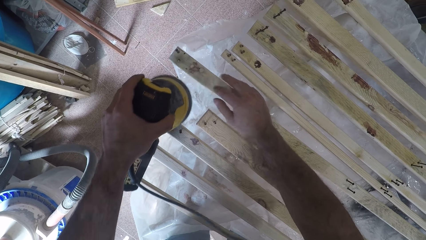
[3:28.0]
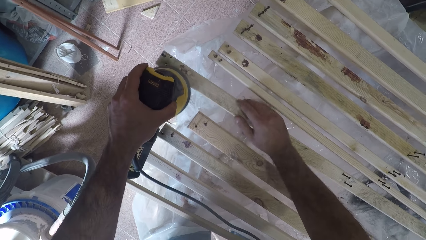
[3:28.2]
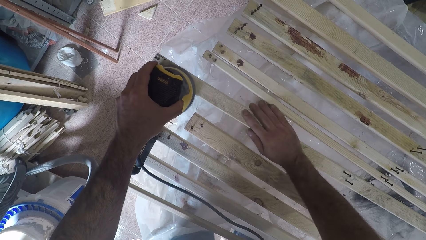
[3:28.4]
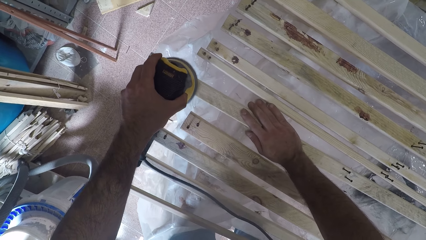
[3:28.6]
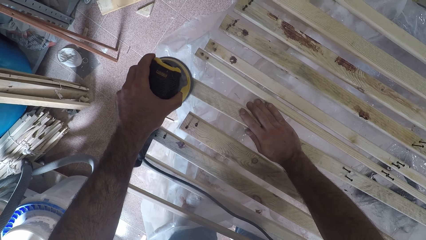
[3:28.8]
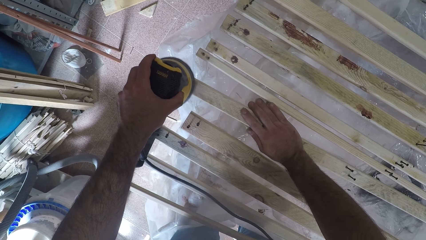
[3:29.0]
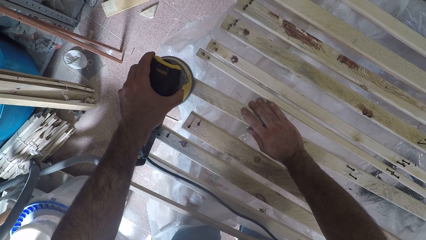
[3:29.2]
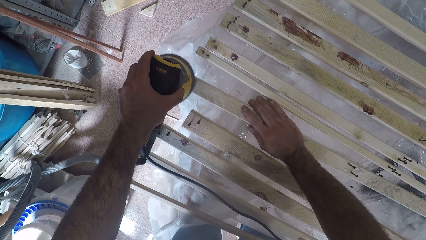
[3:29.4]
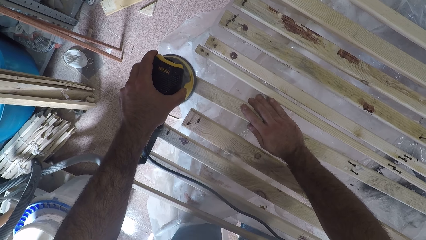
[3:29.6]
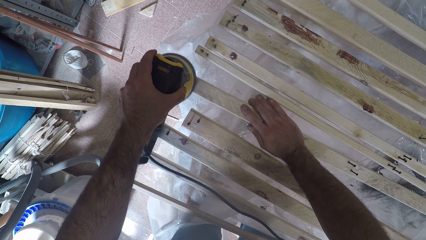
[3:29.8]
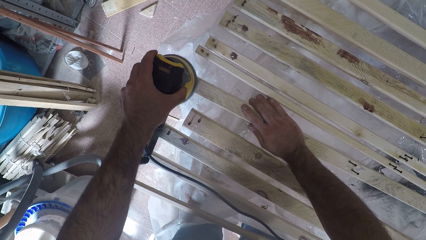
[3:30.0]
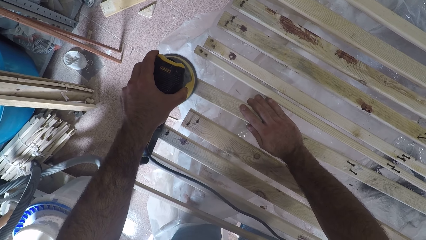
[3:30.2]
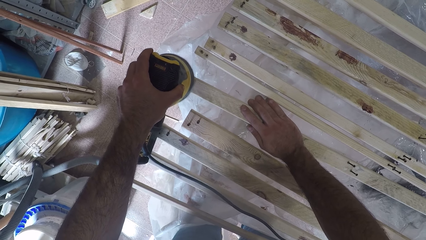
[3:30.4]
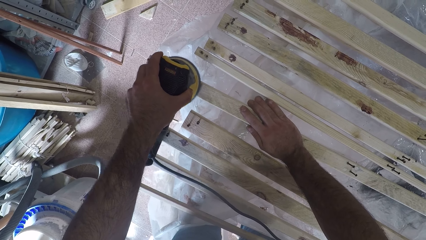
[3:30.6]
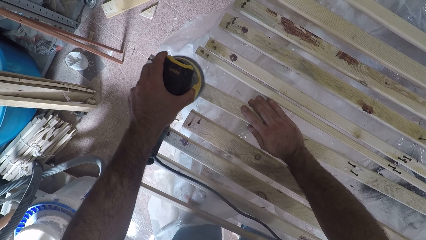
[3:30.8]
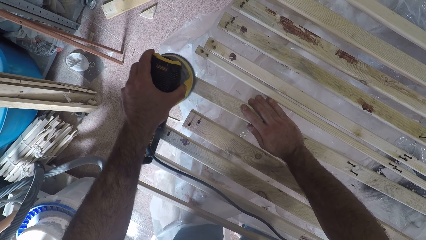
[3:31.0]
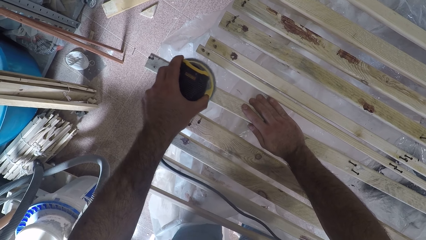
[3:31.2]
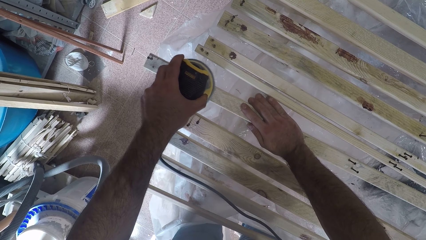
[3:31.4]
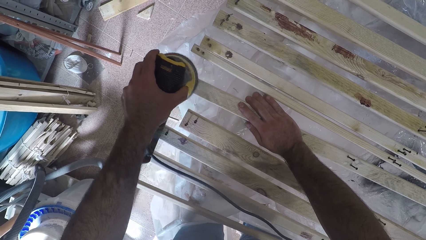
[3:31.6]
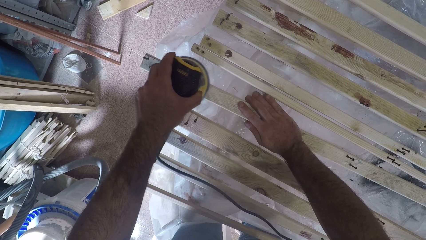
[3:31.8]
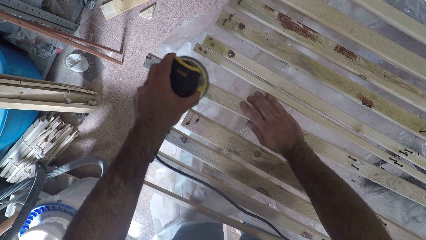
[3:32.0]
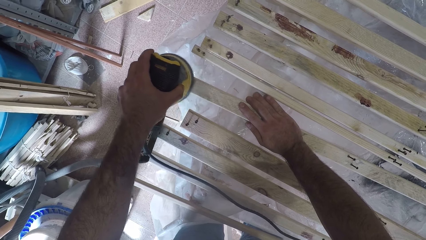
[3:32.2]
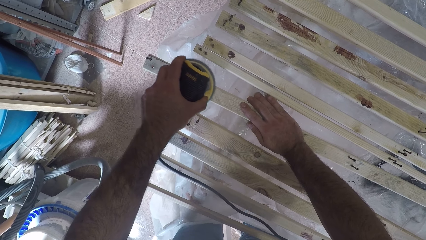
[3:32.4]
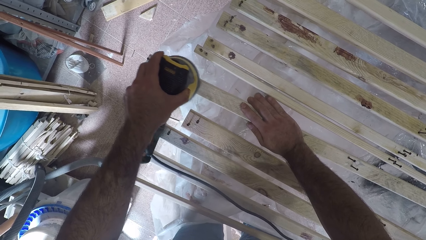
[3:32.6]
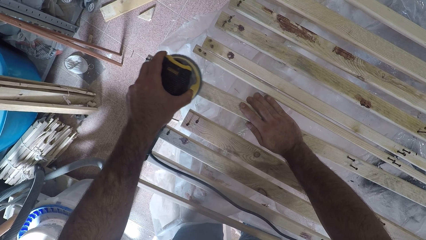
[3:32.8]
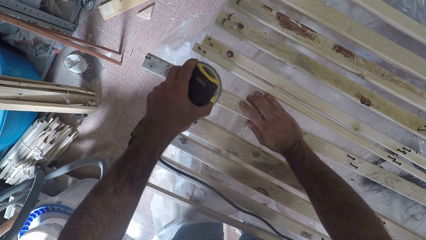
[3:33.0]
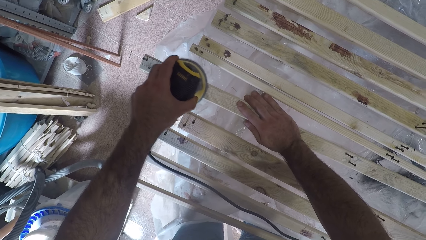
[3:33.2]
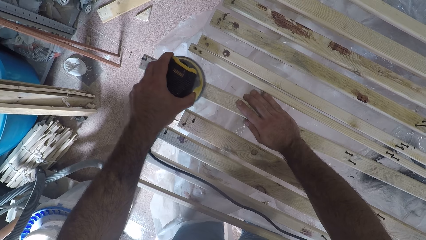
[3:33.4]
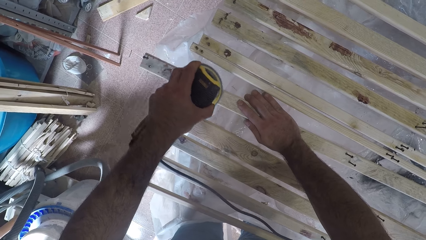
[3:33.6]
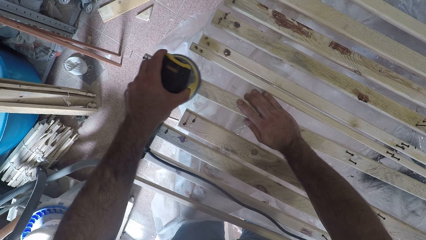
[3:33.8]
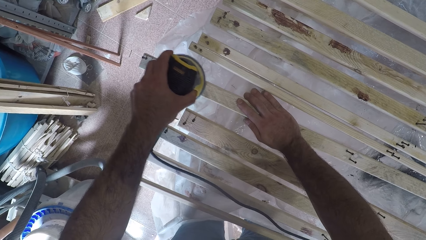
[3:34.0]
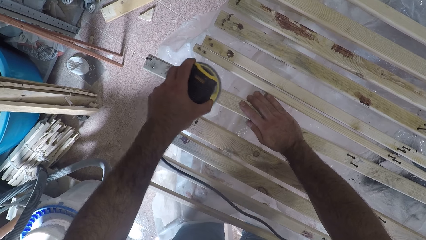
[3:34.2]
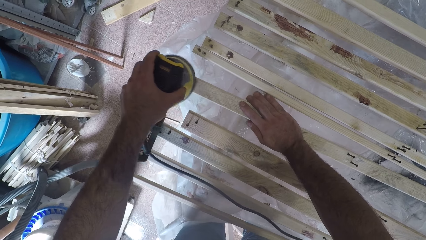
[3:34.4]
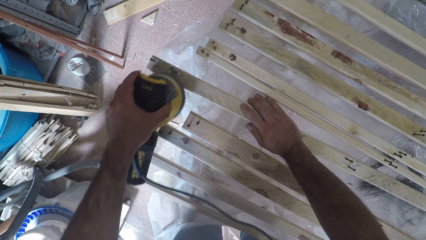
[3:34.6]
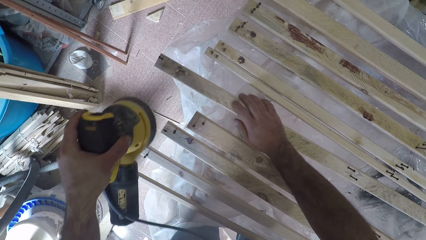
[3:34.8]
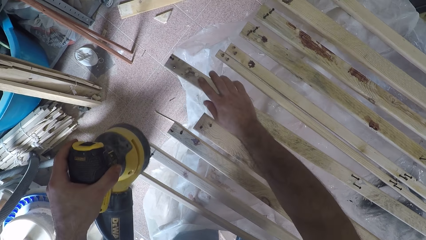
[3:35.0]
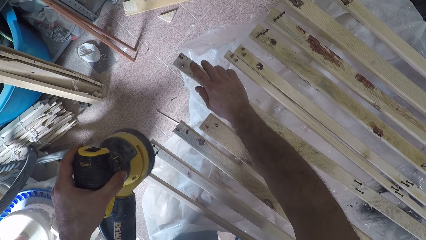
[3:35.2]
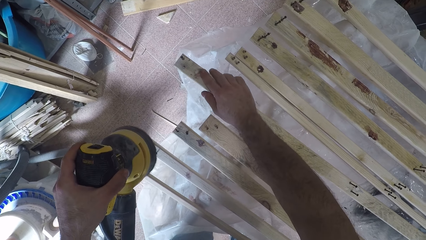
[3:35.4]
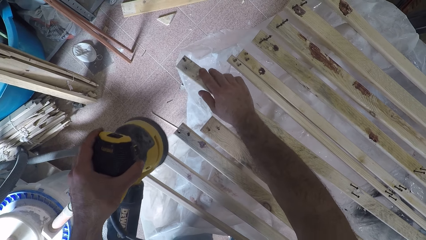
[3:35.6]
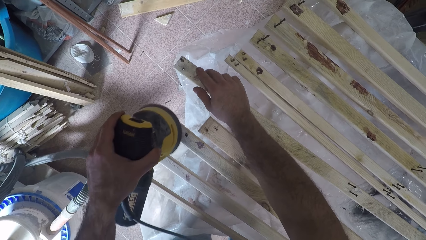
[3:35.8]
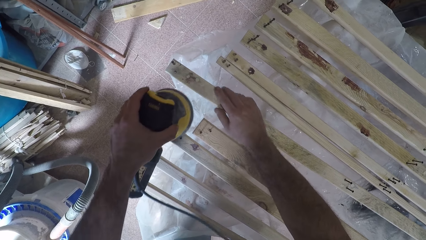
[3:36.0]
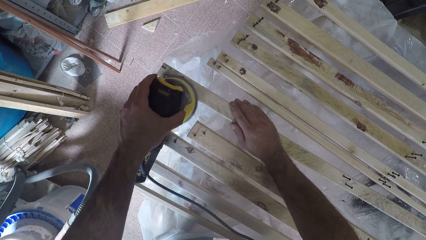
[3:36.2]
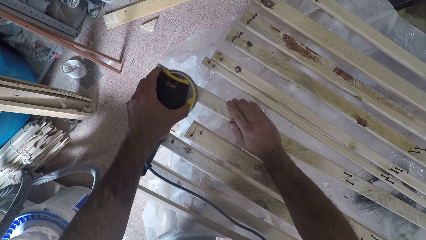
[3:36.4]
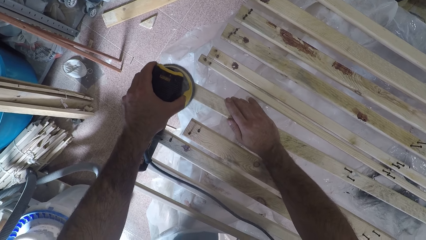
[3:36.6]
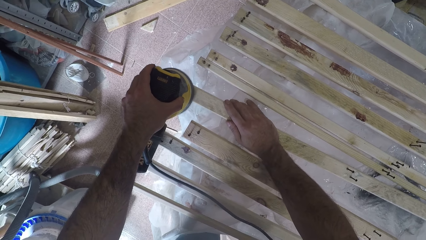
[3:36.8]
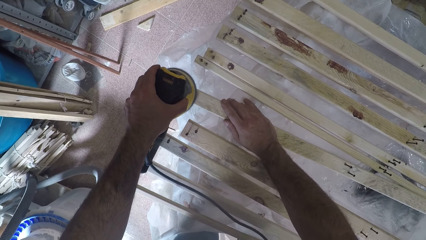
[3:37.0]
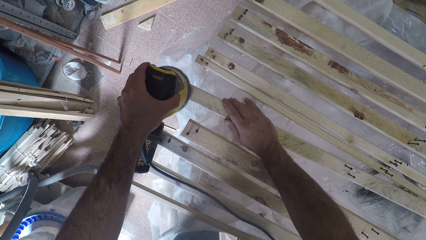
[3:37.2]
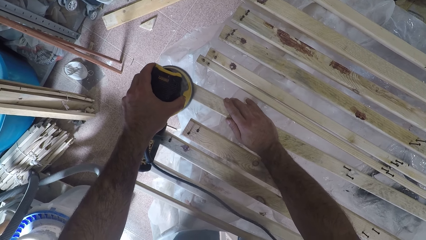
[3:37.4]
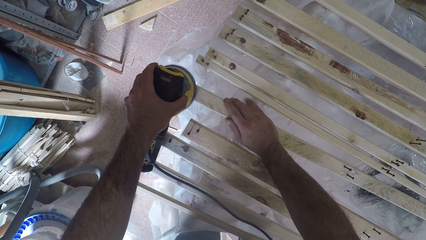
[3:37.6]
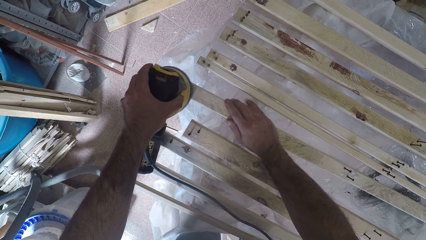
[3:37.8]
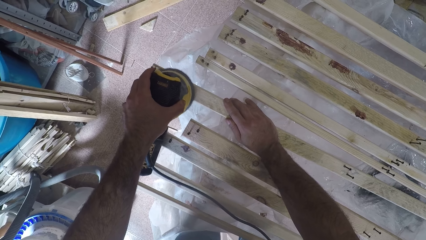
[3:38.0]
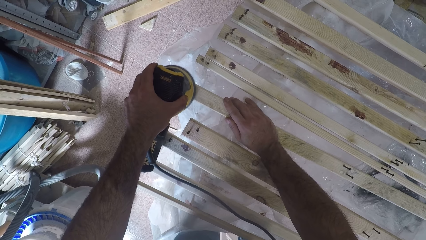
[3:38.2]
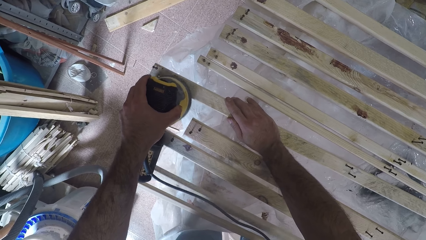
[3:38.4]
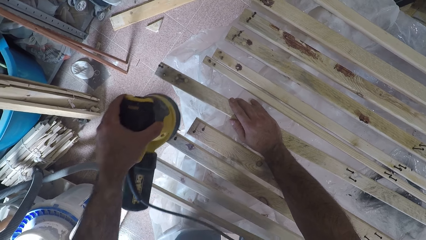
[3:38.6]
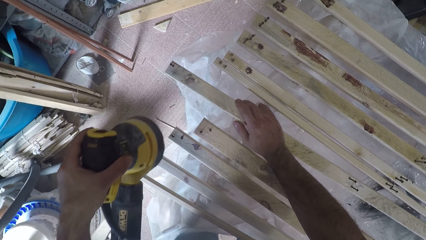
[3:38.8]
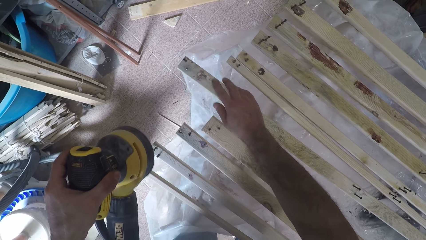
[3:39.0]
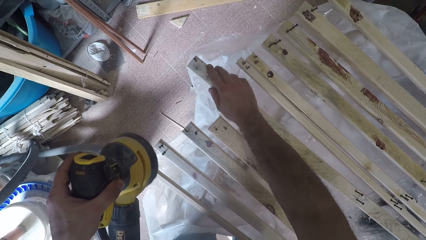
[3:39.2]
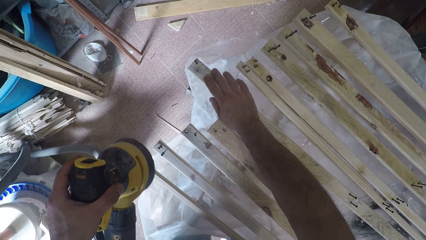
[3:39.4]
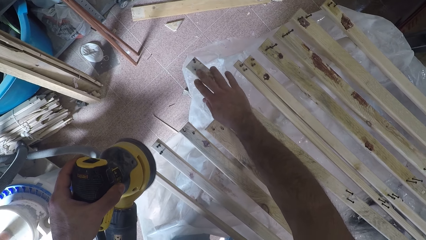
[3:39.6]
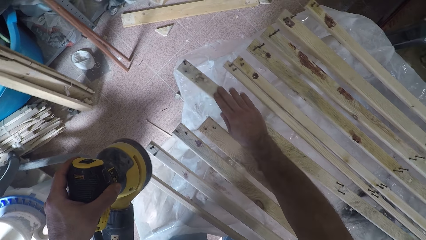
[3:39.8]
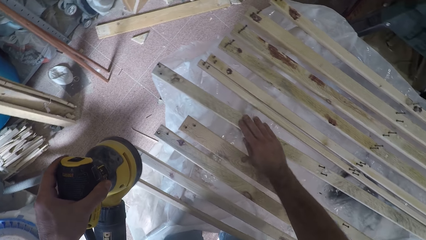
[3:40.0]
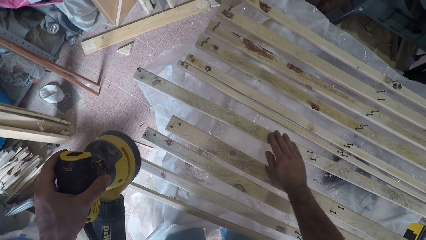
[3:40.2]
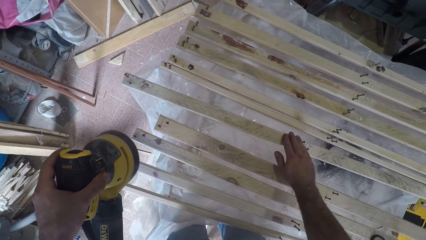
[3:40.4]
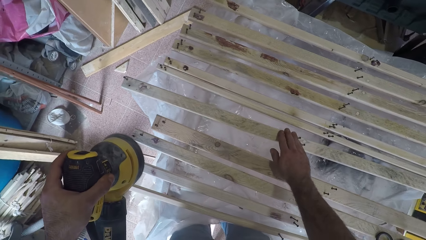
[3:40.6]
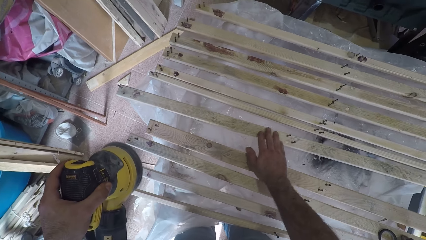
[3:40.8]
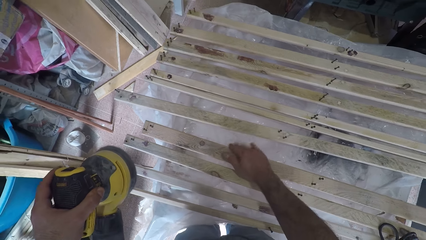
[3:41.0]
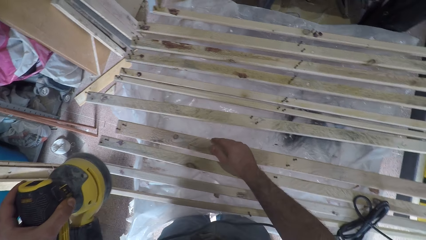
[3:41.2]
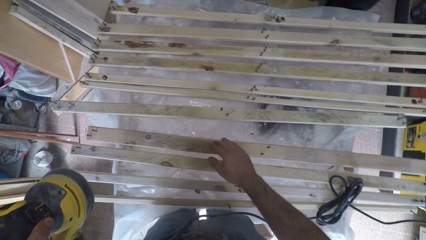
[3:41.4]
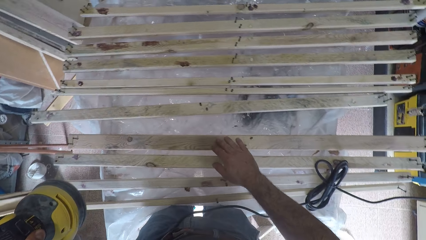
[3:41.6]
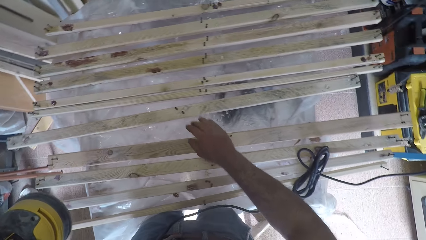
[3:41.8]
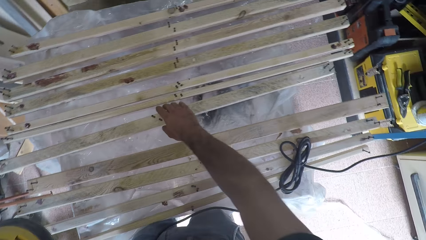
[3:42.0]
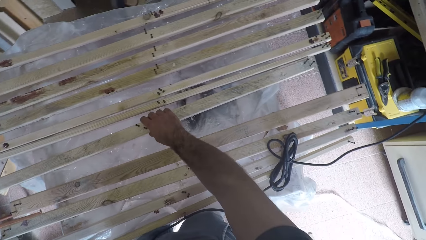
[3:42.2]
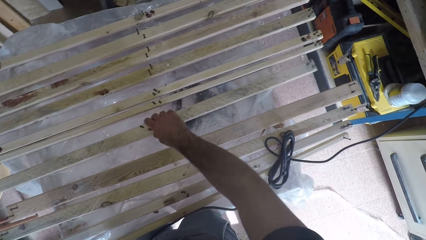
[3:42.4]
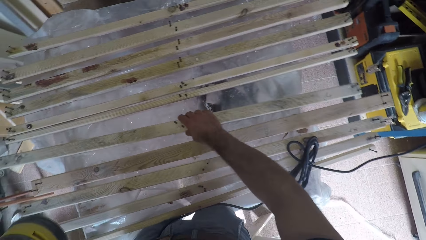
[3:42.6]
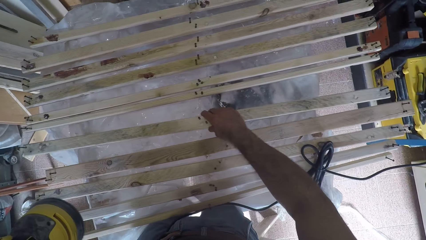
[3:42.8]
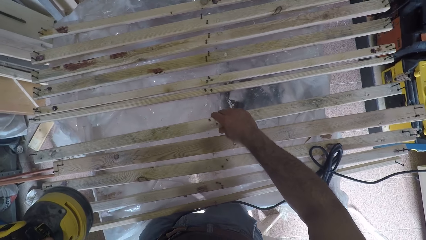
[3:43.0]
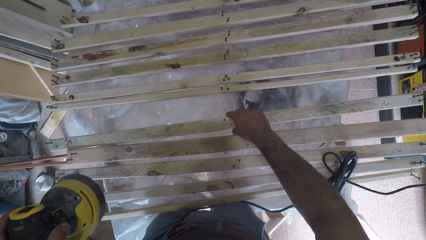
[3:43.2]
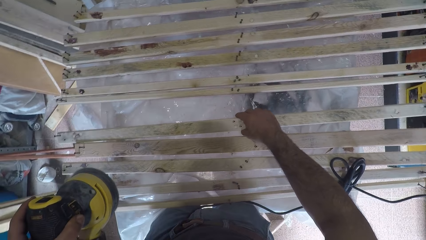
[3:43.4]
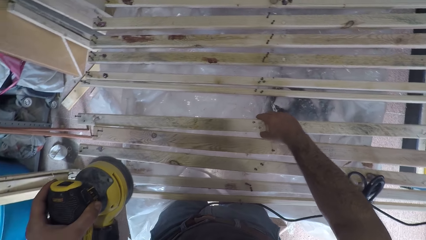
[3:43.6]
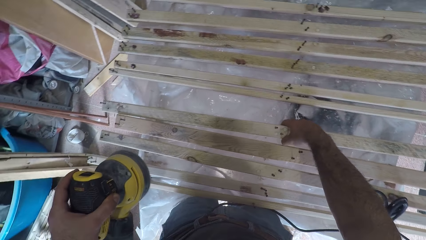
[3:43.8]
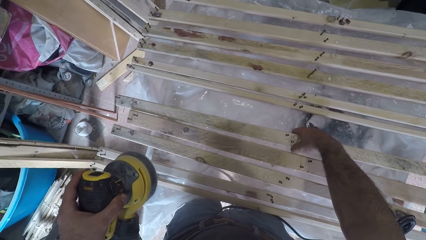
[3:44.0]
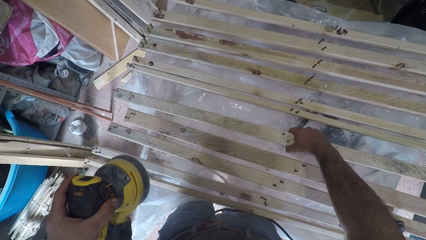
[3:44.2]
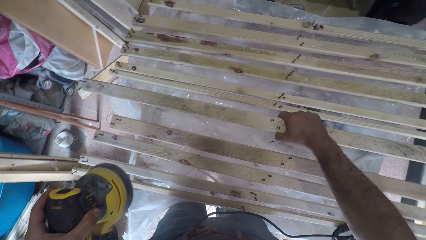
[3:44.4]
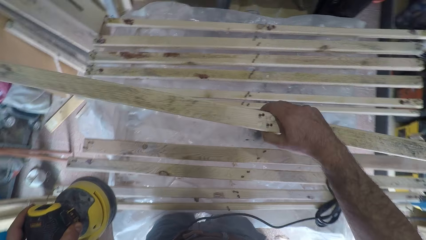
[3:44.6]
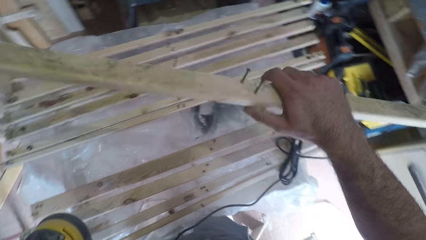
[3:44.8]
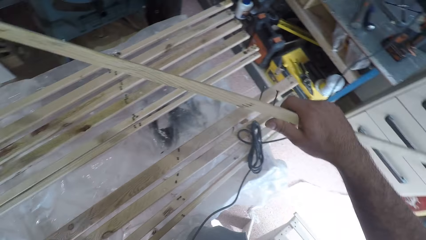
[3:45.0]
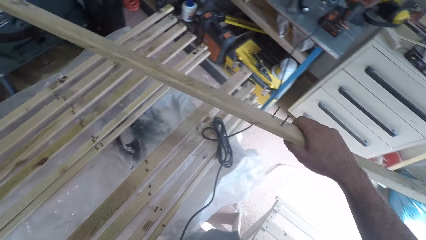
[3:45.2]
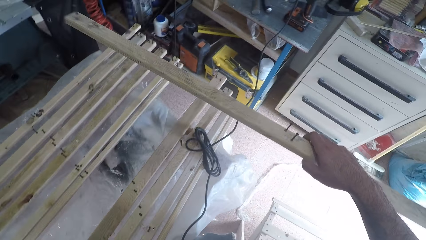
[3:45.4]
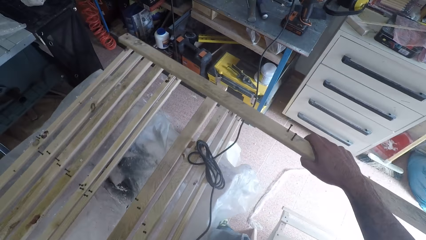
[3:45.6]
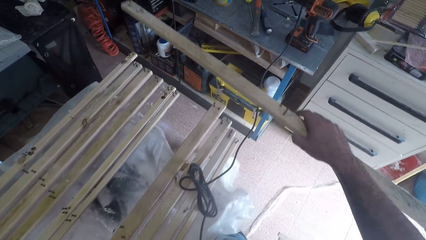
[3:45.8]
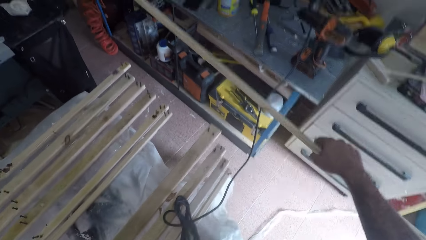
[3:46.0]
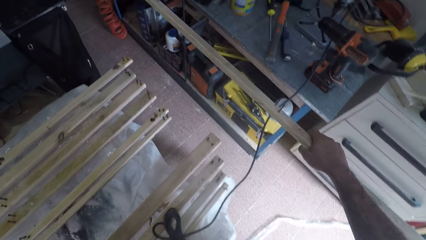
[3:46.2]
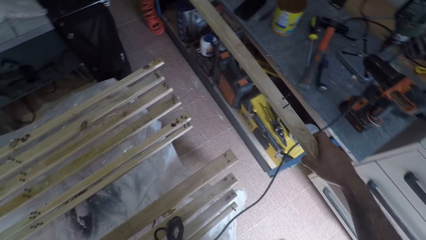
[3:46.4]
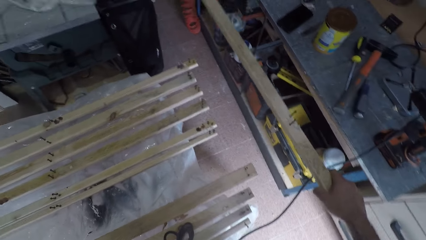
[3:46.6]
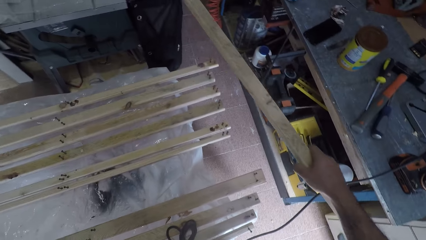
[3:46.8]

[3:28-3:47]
The camera wearer continues to brush the fourth wood plank with the brush oscillating tool. He removes a rough surface from a piece of wood with an electric plane machine. He touches the surface of the fourth wood plank with his right index finger. He tests the texture of the piece of wood with a finger. He continues to brush the fourth wood plank with the brush oscillating tool. He removes a rough surface from the piece of wood with the electric plane machine. He touches the surface of the fourth wood plank with his right hand. He tests the texture of the piece of wood with a finger. He touches the surface of the third wood plank briefly. He looks over the pieces of wood on the table. He adjusts the fourth wood plank forward. He pulls another piece of wood closer. He moves the fourth wood plank from the work area to a modular workbench. He picks up a piece of wood from the table.
